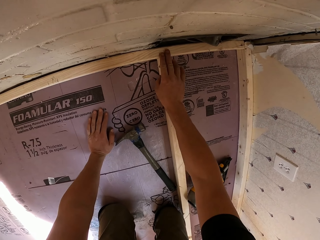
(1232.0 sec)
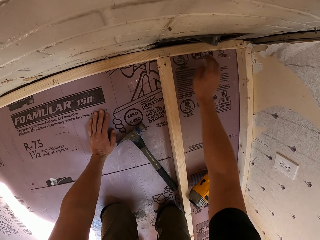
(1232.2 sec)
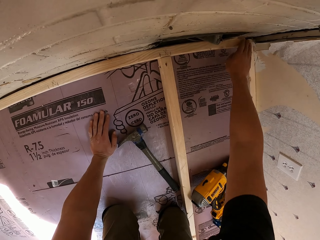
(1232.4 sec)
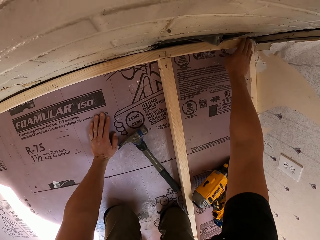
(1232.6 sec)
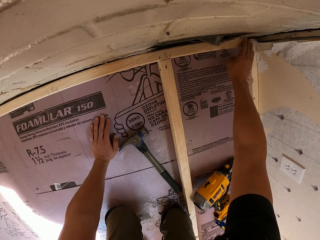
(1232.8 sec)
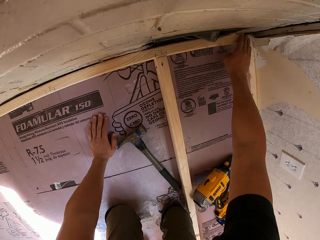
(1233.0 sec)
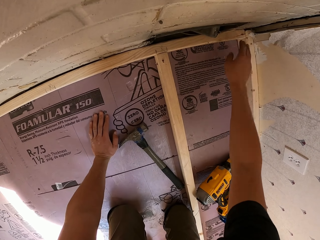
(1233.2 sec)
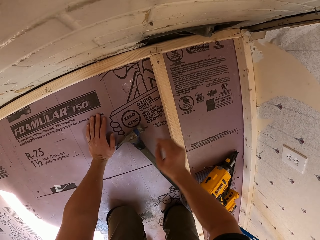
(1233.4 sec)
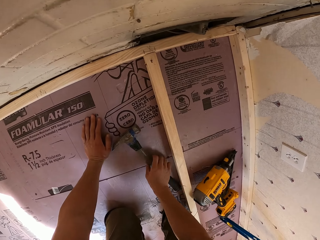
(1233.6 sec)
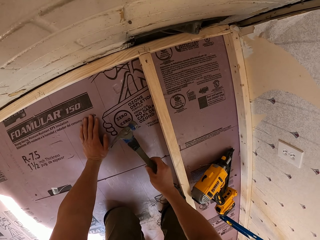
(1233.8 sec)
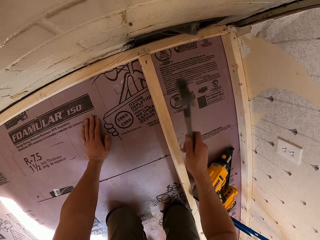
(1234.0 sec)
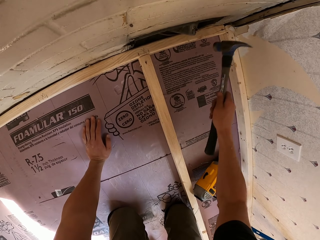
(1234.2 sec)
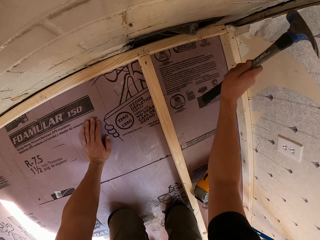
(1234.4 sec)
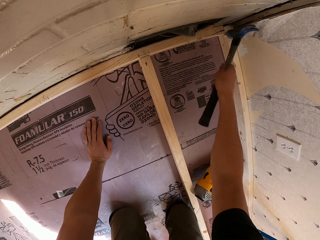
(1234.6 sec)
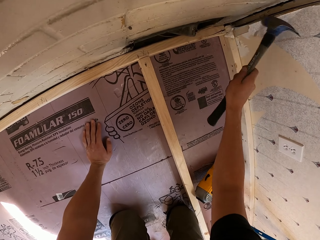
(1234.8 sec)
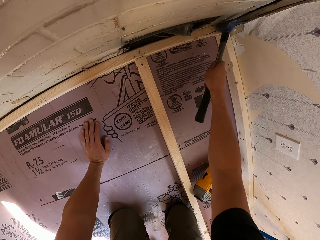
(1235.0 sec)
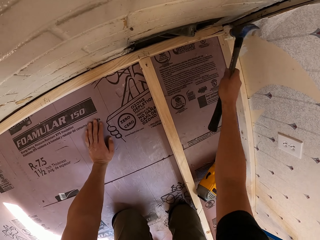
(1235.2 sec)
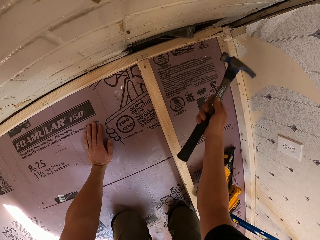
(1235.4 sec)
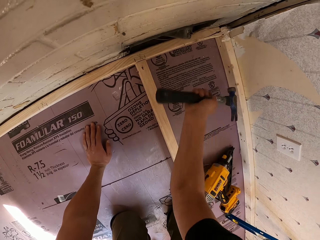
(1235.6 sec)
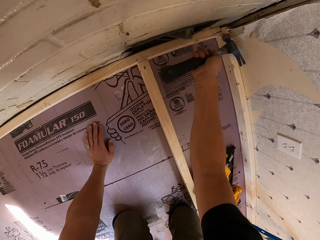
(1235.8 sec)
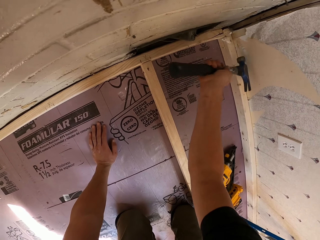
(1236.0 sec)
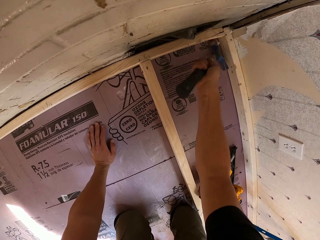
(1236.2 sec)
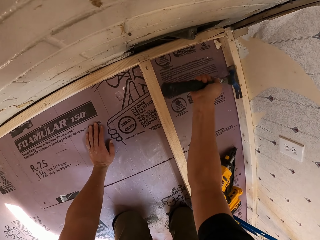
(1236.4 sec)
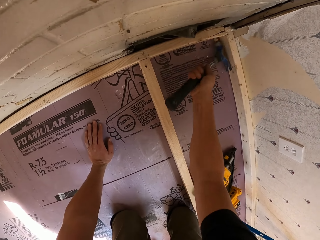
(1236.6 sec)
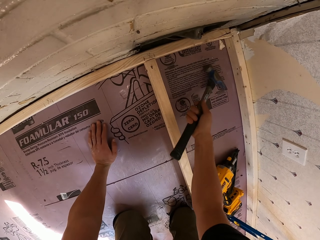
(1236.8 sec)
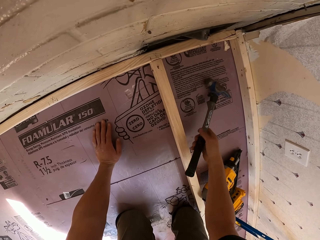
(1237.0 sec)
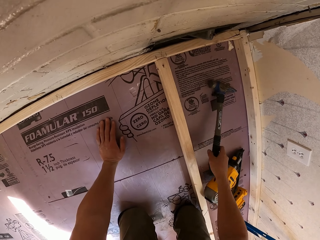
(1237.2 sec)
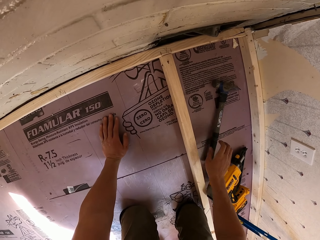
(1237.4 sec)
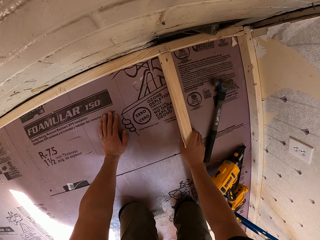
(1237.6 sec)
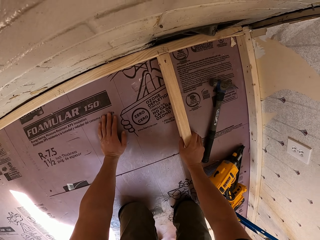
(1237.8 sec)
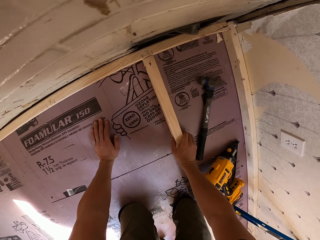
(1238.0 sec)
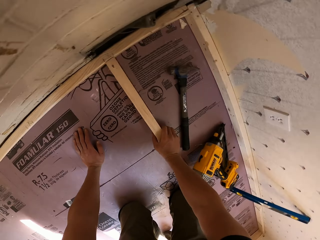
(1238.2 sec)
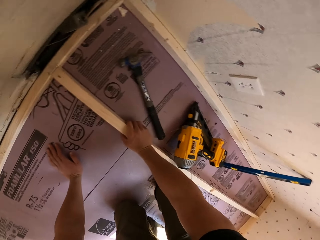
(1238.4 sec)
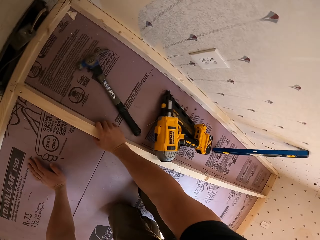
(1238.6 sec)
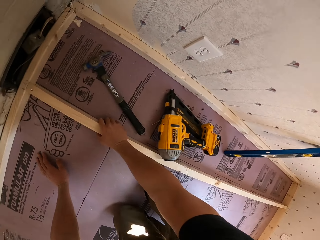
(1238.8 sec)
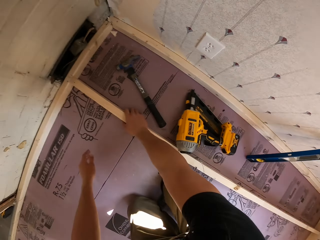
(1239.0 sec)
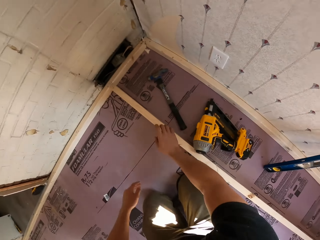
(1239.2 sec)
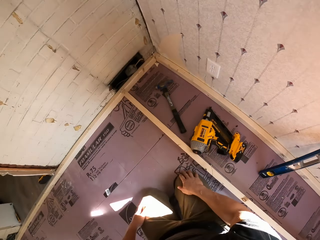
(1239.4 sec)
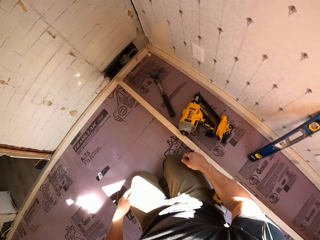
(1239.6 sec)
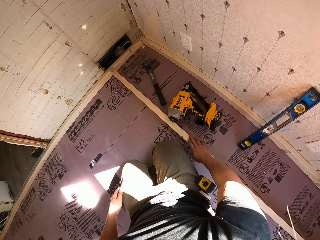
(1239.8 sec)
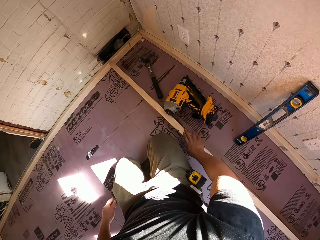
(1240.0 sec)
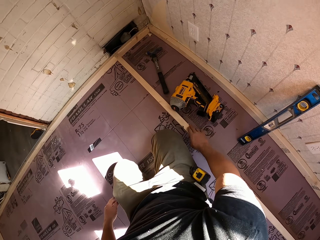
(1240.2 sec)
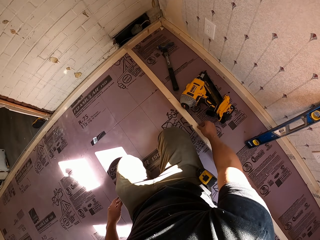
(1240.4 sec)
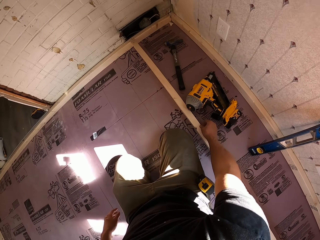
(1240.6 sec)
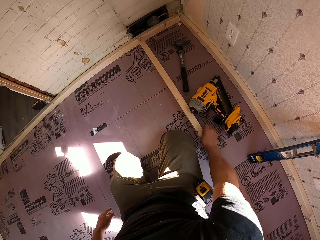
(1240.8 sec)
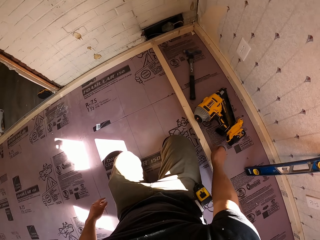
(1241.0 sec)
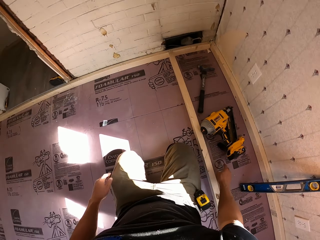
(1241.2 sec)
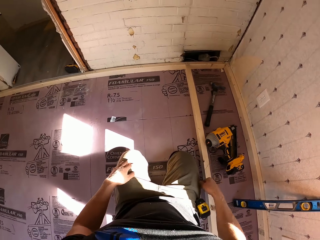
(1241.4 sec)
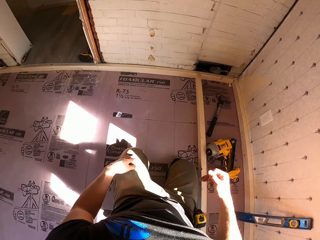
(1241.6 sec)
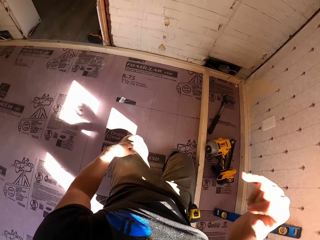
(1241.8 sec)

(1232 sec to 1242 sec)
The camera wearer checks the wood with his right hand. He hits the wood with the hammer. He puts the hammer down.

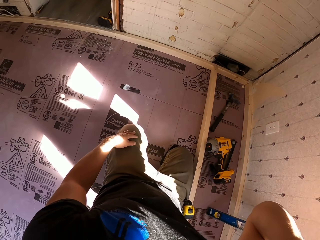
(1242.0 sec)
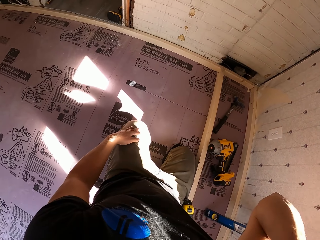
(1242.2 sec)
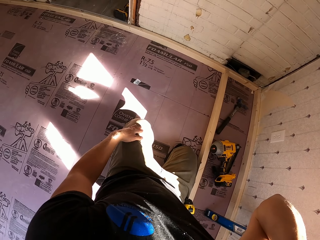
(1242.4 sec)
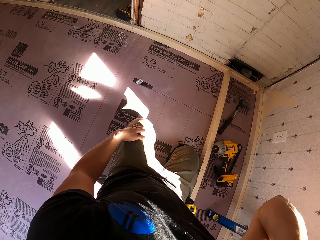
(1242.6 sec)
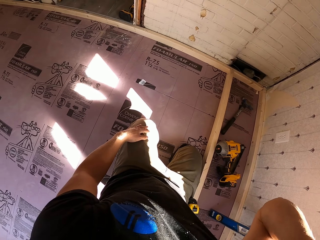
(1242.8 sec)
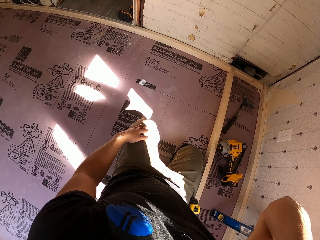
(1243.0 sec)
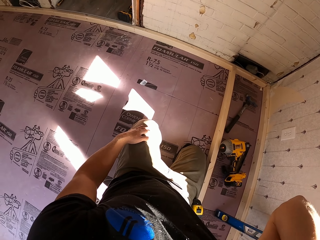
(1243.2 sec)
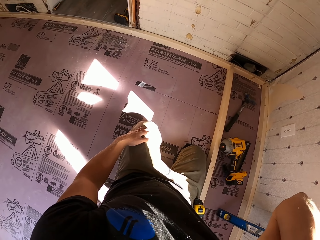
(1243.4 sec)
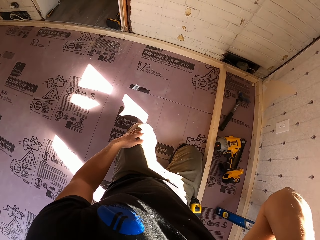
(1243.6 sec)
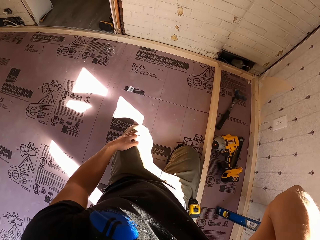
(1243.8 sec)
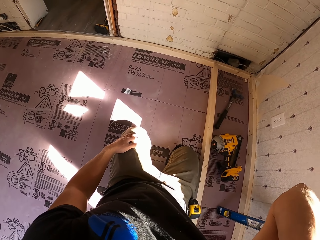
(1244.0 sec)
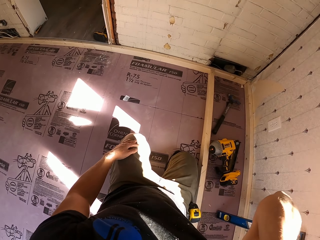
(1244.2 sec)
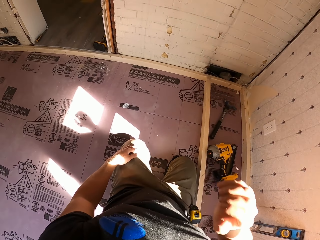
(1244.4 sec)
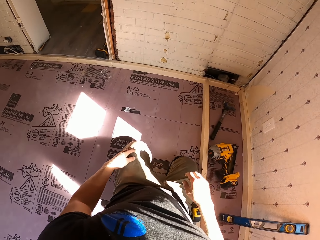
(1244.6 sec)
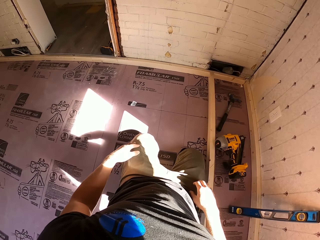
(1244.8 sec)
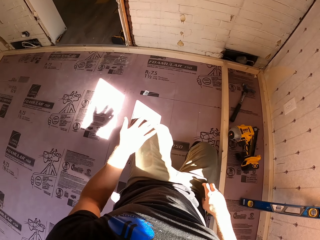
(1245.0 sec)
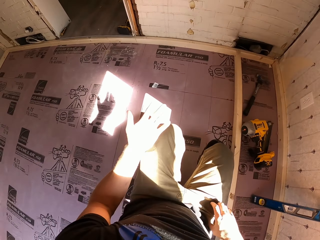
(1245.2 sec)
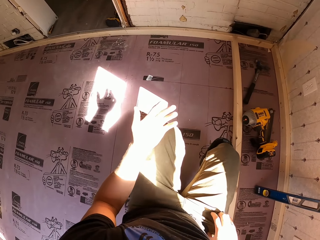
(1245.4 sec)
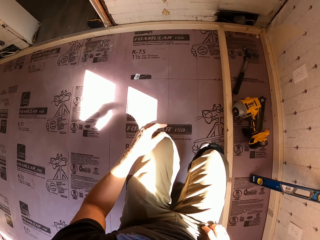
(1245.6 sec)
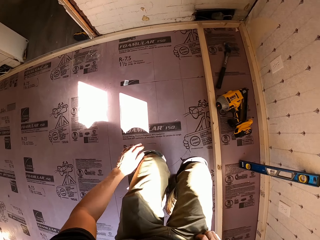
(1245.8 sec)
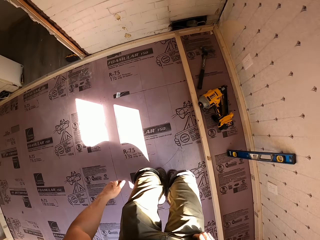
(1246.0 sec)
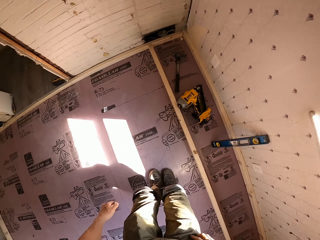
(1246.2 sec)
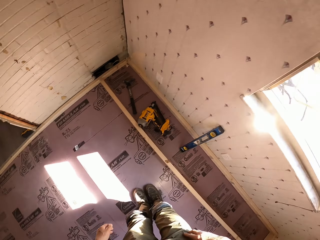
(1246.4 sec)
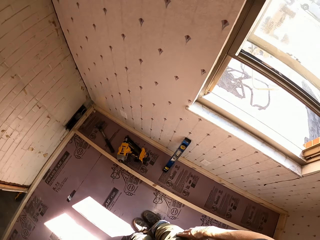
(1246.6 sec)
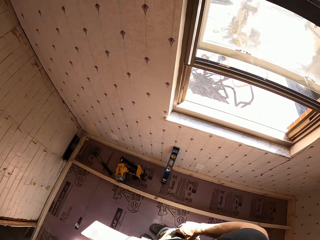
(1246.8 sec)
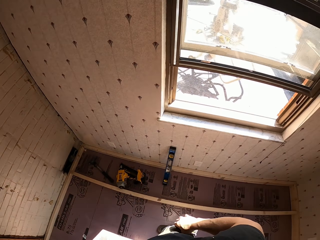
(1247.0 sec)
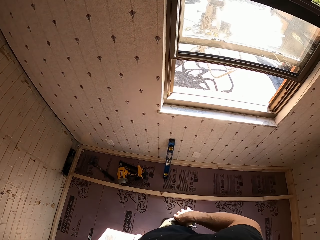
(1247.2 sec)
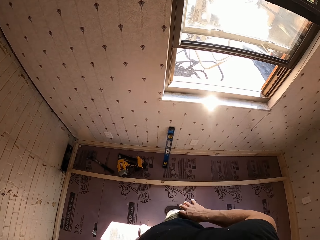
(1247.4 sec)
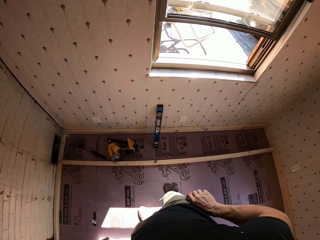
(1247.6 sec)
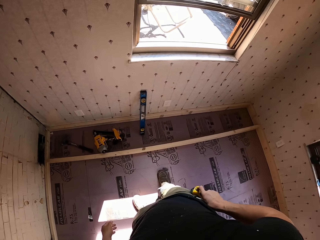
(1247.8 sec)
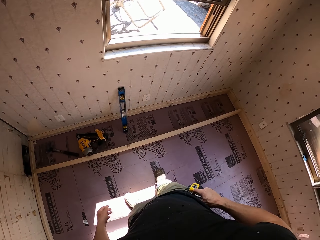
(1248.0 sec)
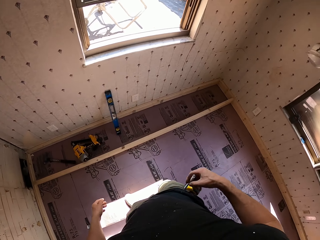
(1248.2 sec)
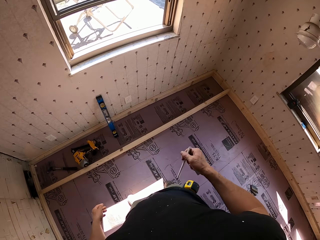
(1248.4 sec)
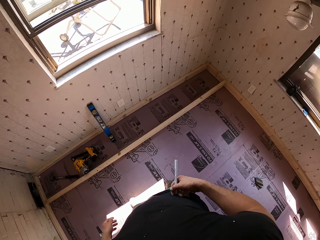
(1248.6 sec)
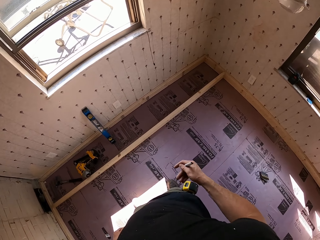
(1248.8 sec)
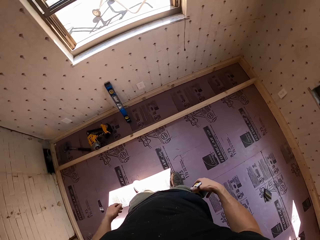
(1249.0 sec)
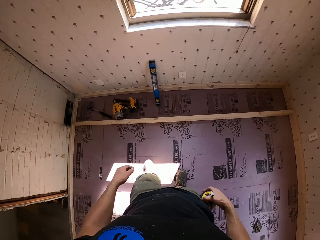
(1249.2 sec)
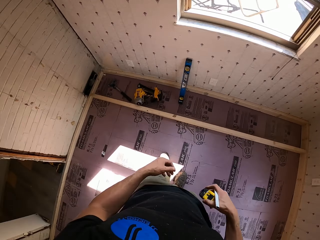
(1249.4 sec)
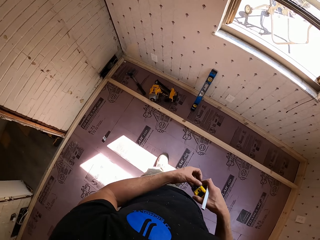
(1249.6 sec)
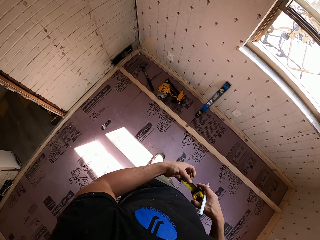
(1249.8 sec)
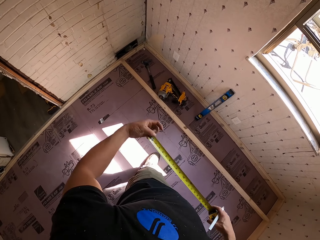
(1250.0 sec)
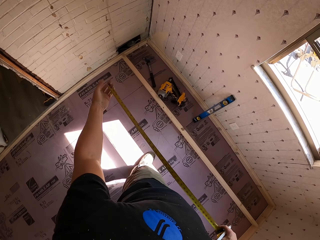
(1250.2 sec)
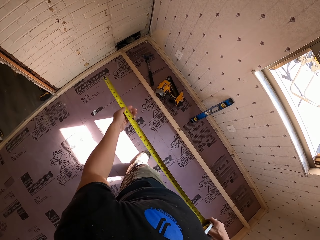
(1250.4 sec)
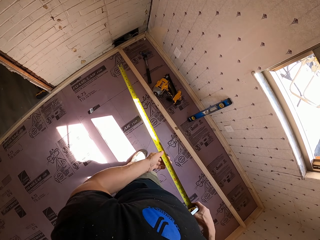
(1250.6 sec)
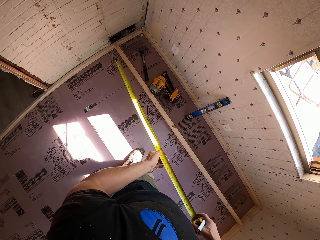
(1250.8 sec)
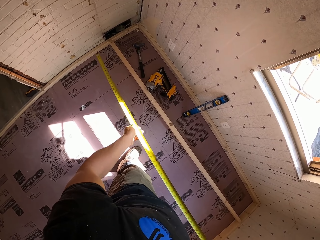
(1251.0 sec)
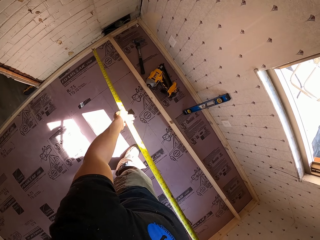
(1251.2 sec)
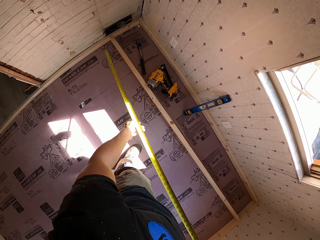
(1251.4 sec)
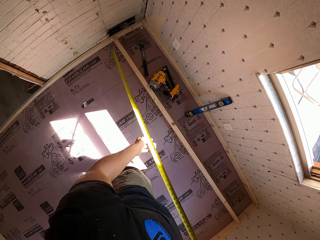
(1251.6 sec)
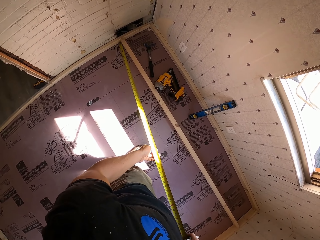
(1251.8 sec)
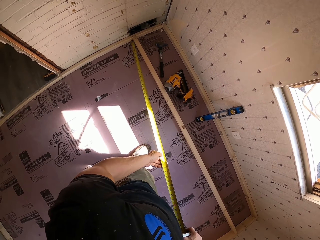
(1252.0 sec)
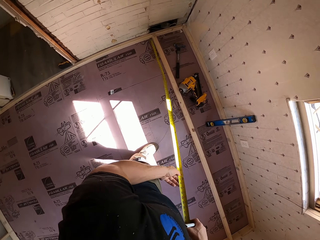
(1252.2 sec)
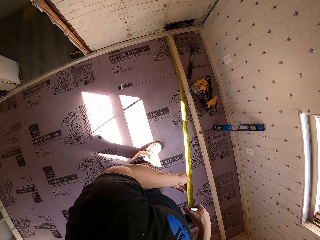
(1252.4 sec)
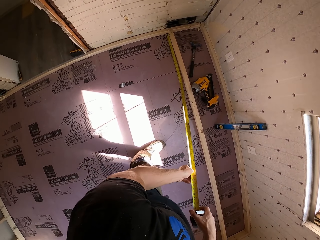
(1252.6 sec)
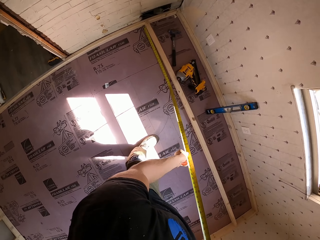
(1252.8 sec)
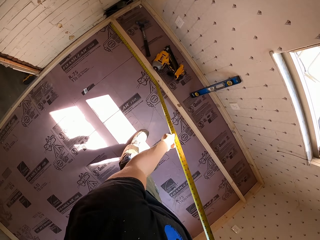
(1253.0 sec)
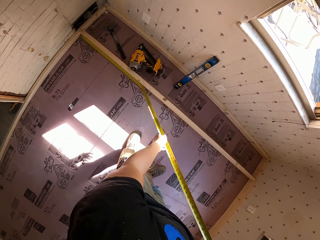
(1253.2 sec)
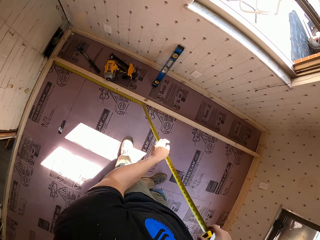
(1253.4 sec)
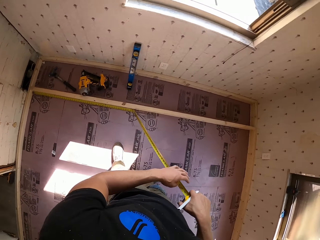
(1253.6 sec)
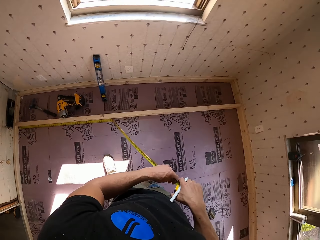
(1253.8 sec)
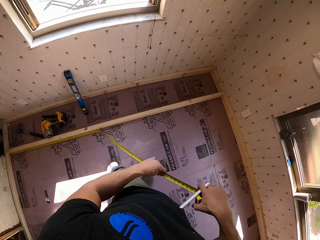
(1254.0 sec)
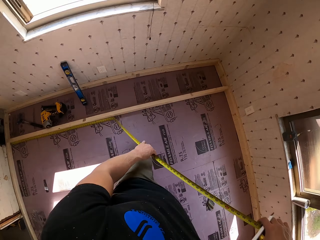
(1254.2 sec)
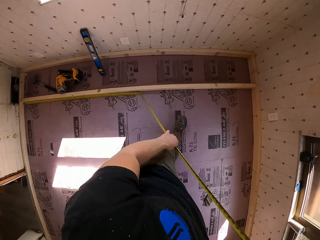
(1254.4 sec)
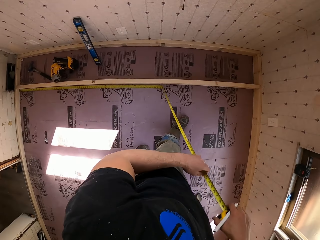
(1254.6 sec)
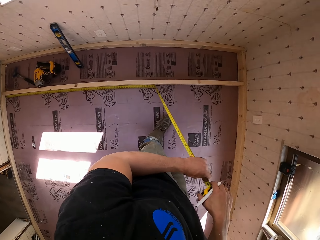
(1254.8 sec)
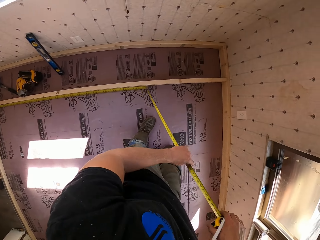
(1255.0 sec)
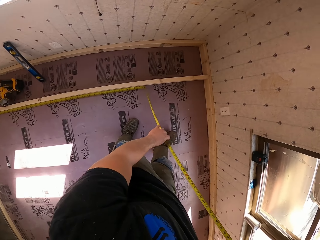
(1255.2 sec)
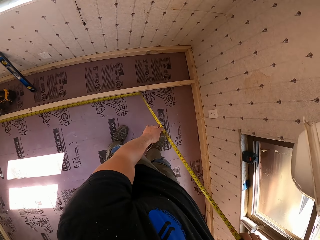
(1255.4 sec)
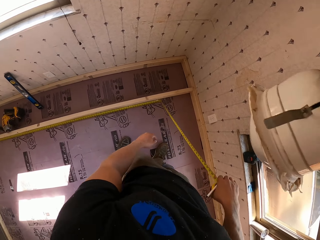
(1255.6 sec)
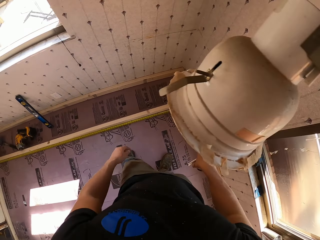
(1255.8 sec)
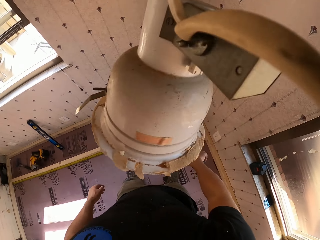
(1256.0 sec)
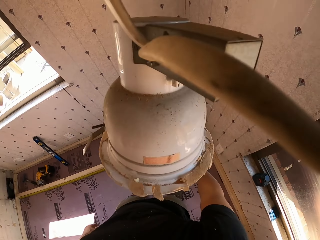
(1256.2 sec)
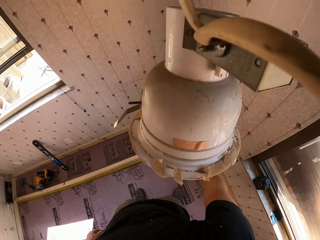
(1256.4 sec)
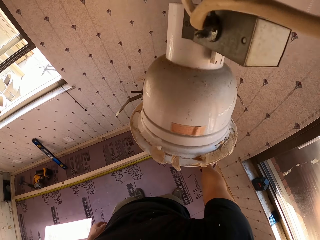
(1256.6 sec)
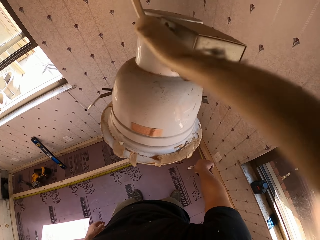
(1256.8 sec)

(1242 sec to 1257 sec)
The camera wearer scratches the face. They wake up from the floor. They remove a pen from the pocket. They remove a tape measure from the pocket. They pull the tape measure from the case. They measure the wood with the tape measure.
